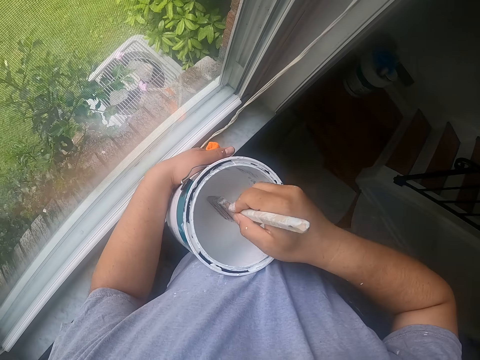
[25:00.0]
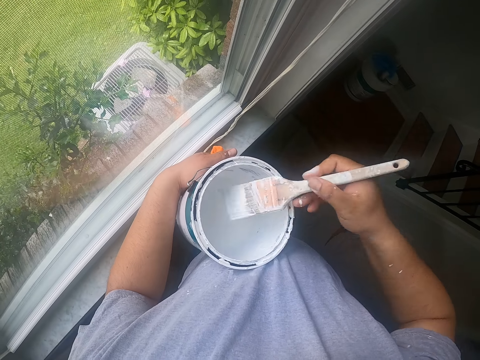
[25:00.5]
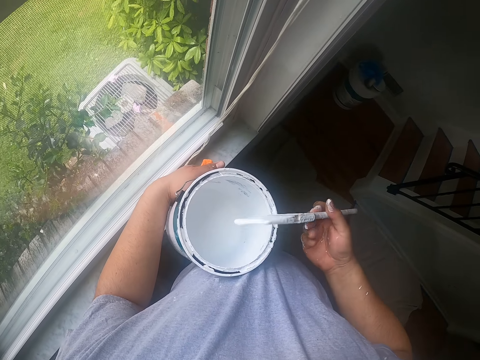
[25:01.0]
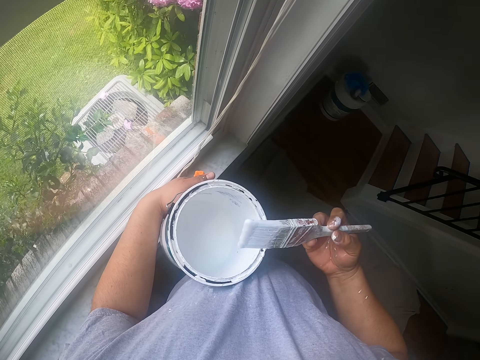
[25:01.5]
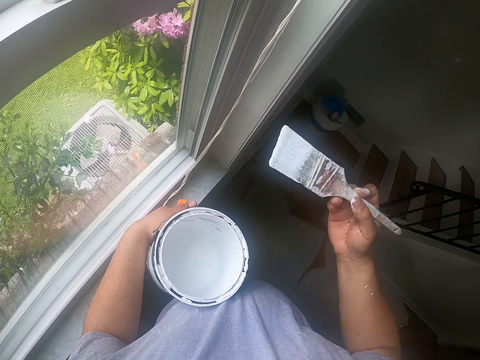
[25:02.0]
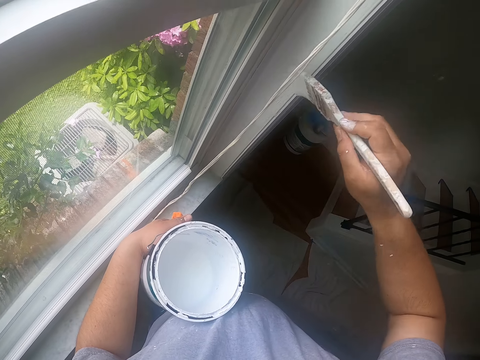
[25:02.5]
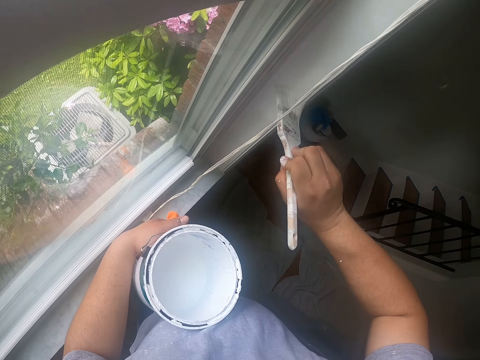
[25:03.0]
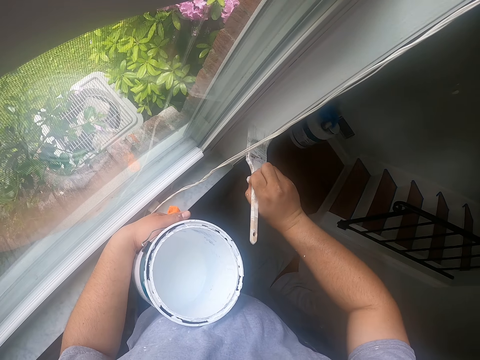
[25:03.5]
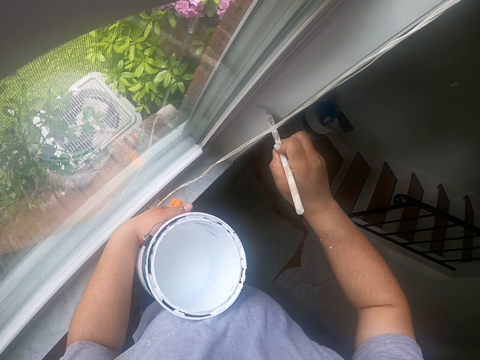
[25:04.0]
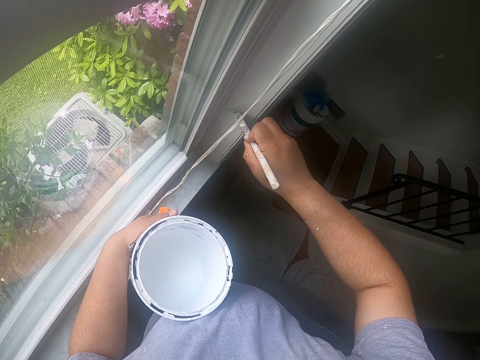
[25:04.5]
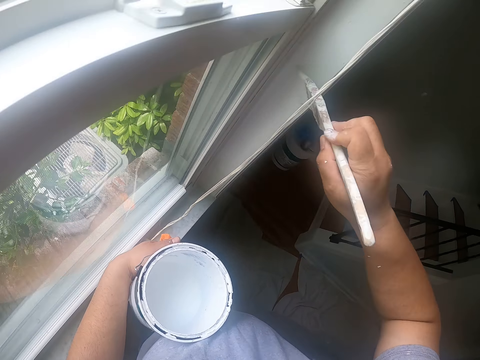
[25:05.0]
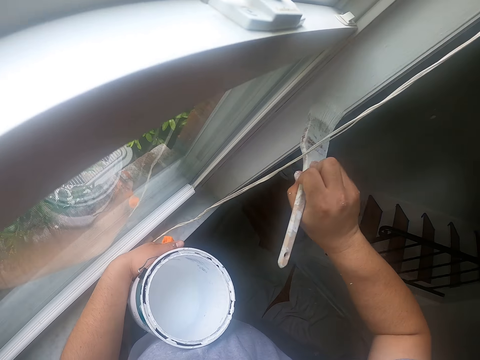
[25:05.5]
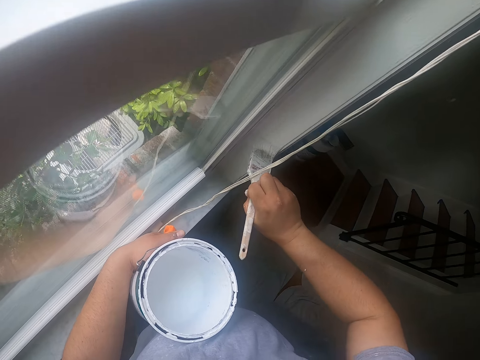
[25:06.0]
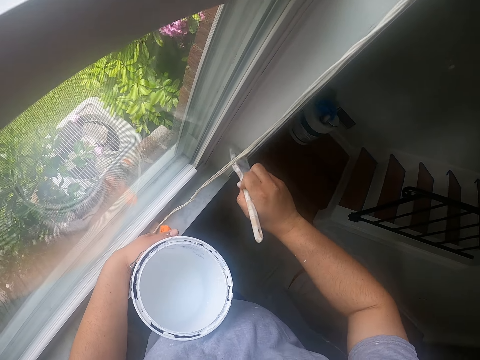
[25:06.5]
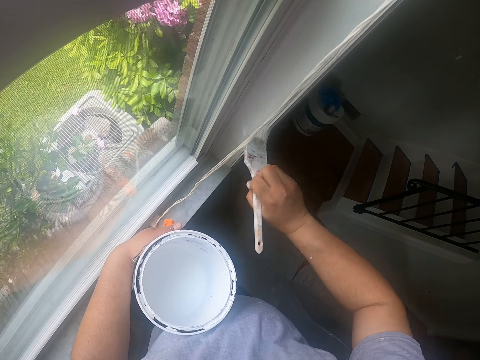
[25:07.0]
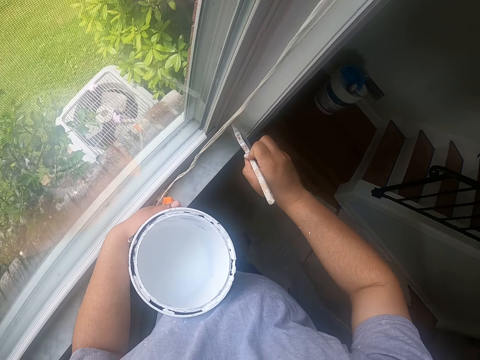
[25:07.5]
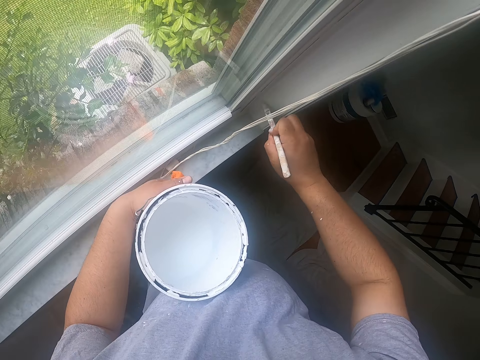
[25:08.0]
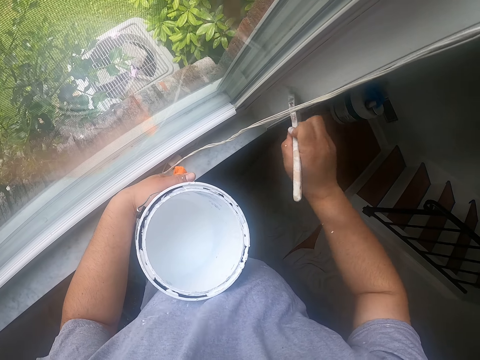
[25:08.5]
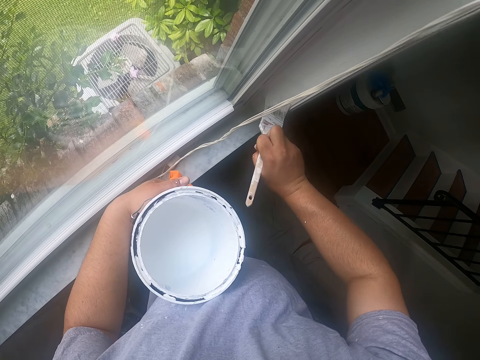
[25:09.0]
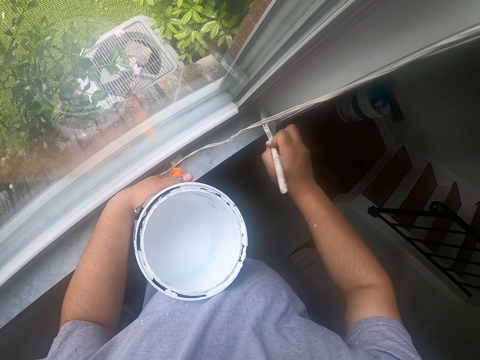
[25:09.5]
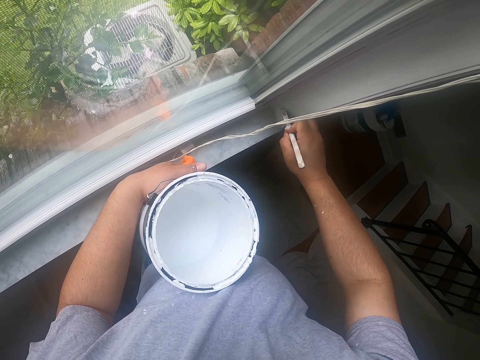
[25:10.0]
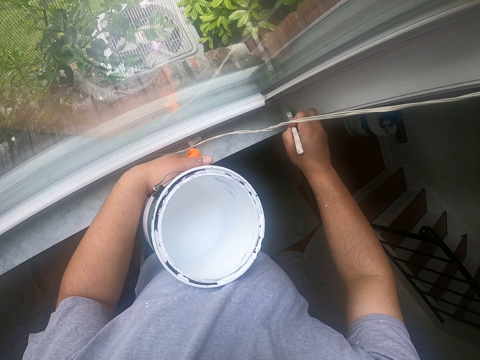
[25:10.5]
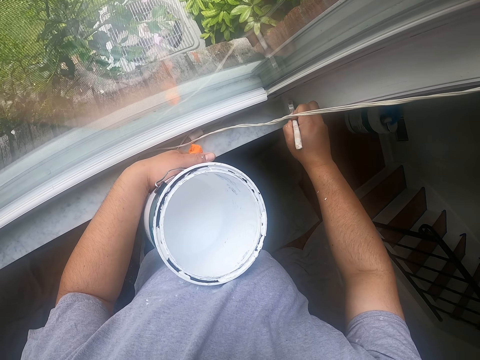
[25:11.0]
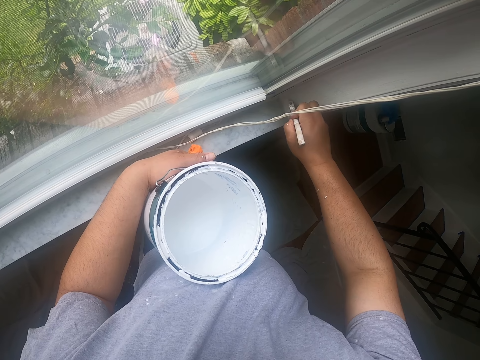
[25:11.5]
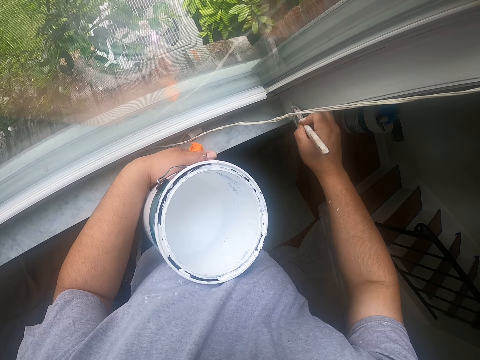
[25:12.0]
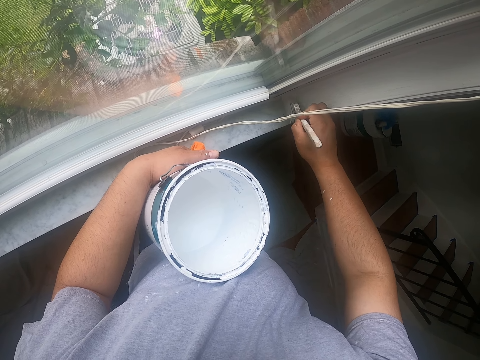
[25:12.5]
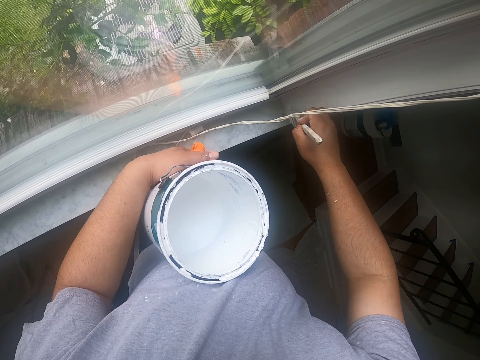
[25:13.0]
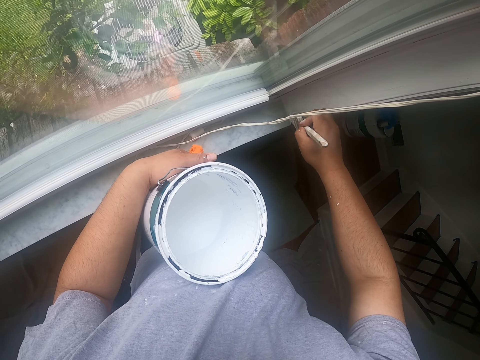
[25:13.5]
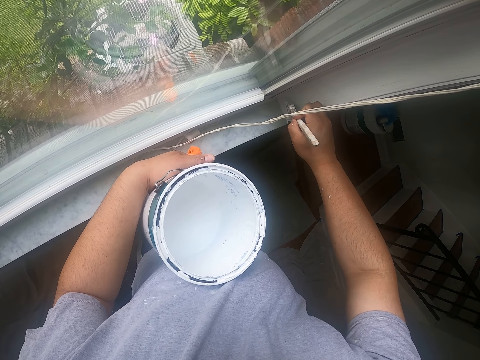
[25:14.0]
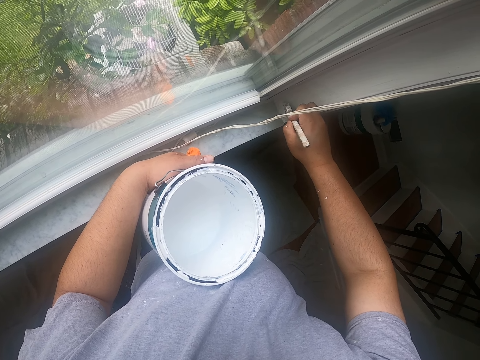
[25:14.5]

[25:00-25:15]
The camera wearer dips the paintbrush into the can of paint with his right hand. He shakes off excess paint on the paintbrush with his right hand. He paints the window frame with the paintbrush in his right hand.

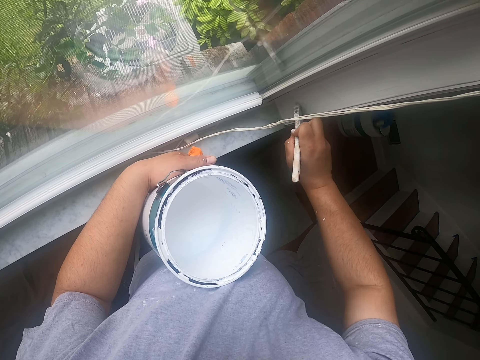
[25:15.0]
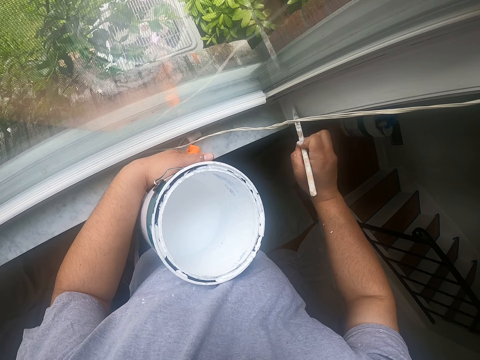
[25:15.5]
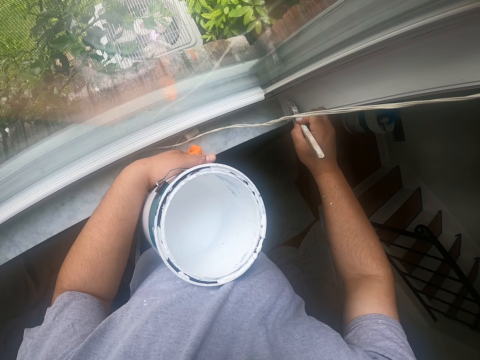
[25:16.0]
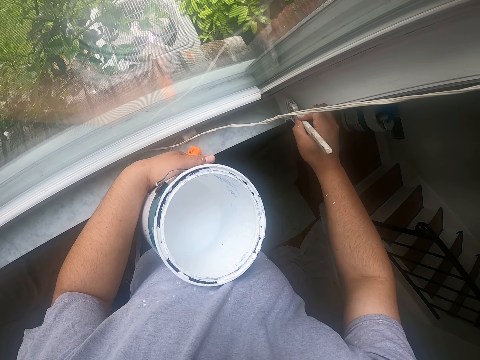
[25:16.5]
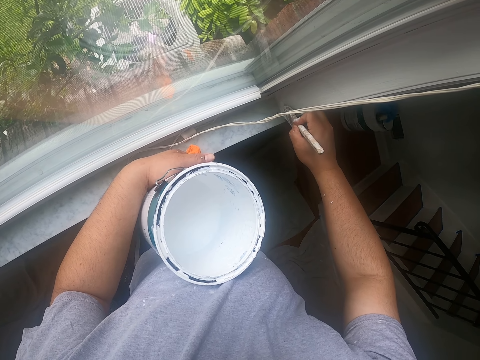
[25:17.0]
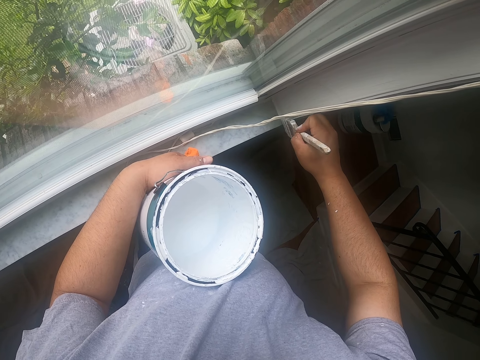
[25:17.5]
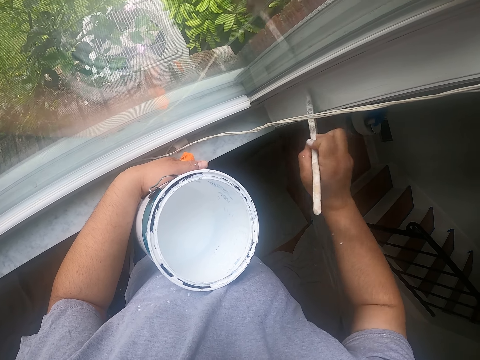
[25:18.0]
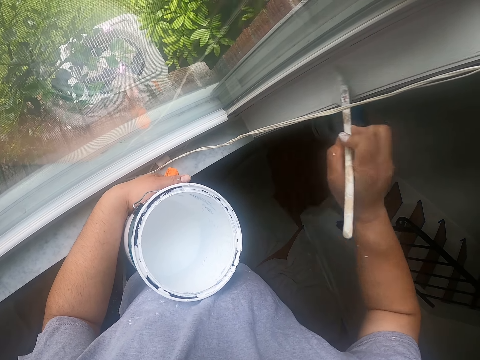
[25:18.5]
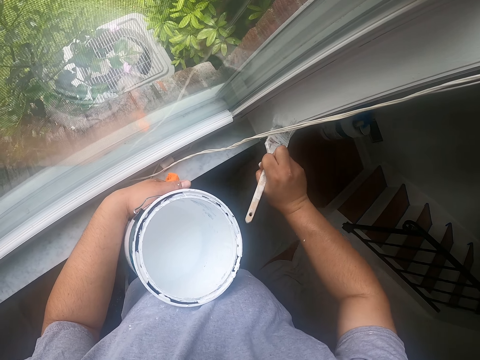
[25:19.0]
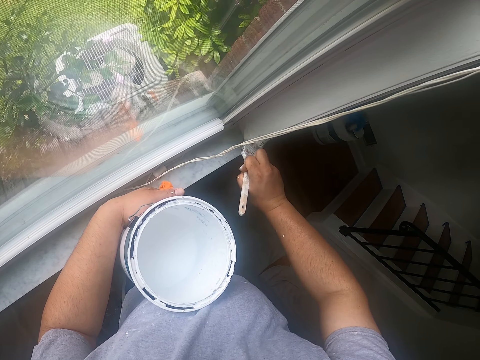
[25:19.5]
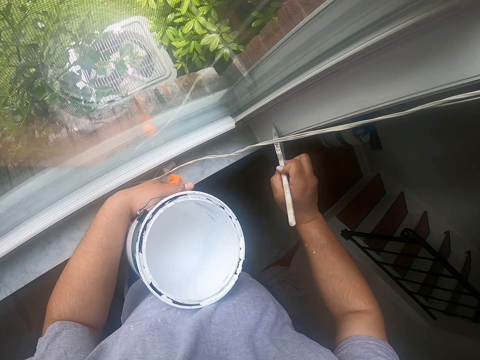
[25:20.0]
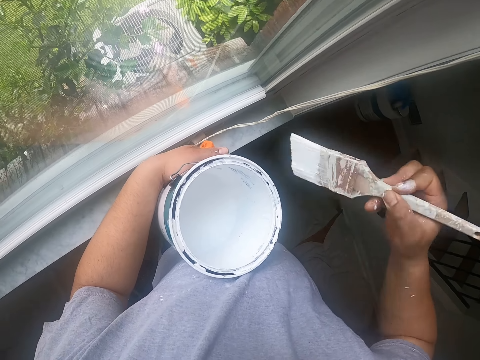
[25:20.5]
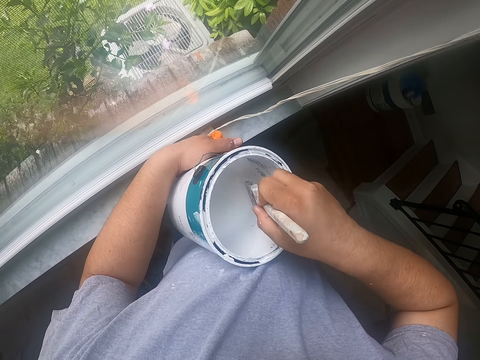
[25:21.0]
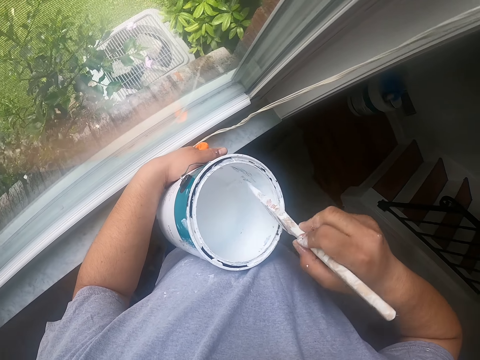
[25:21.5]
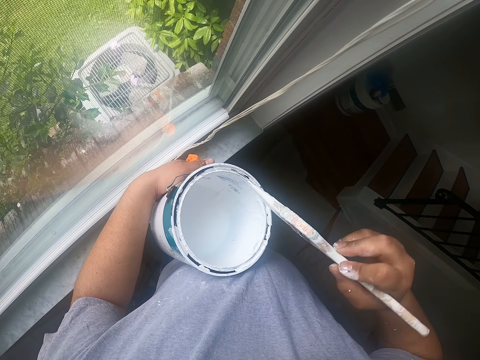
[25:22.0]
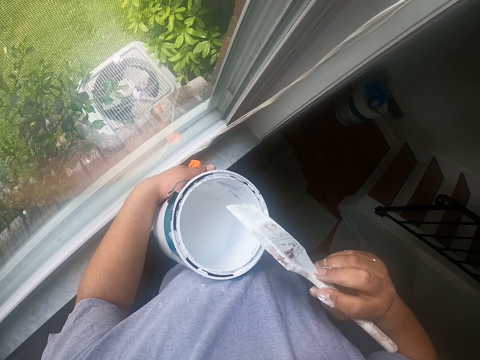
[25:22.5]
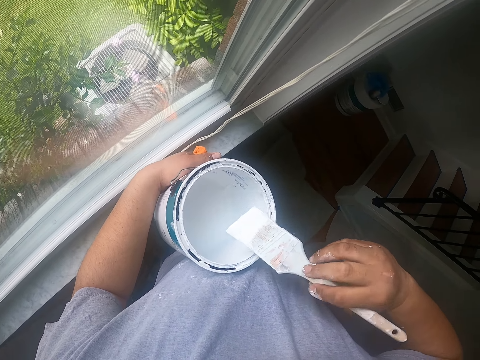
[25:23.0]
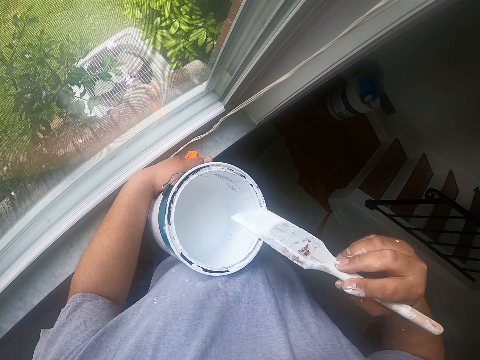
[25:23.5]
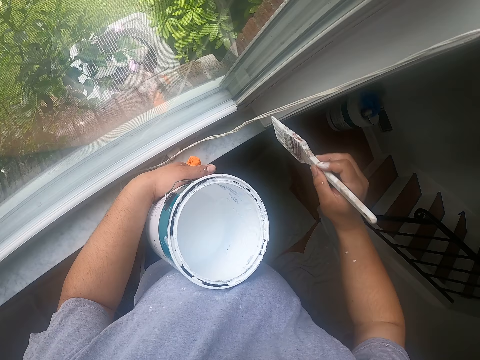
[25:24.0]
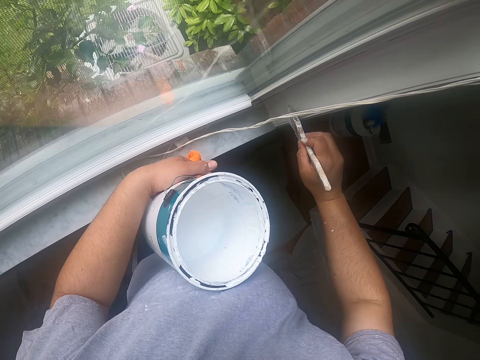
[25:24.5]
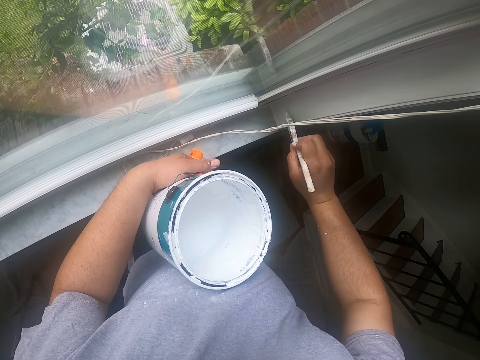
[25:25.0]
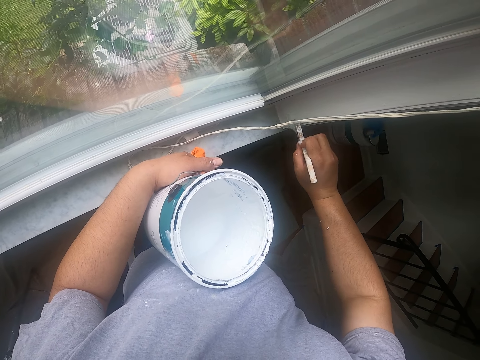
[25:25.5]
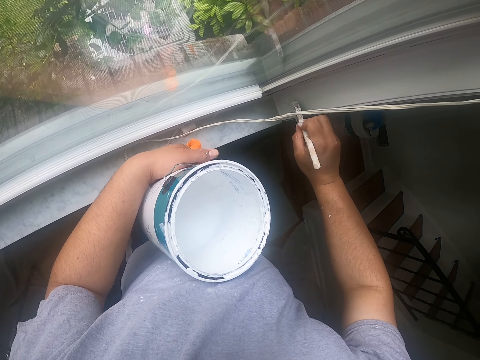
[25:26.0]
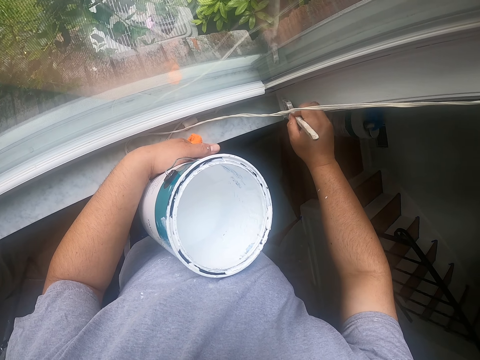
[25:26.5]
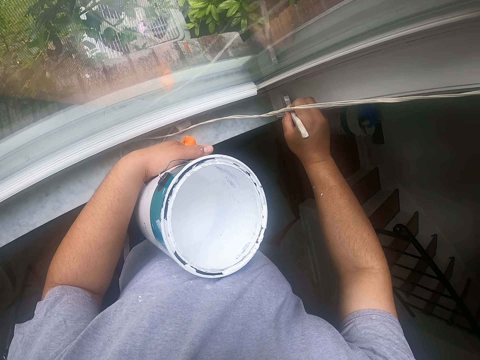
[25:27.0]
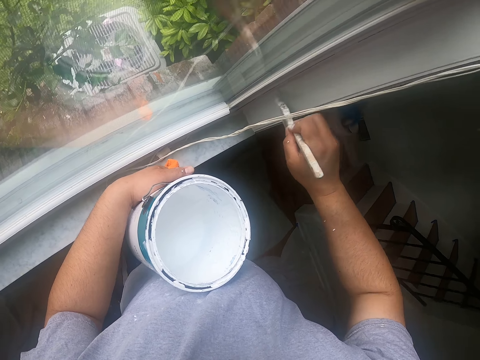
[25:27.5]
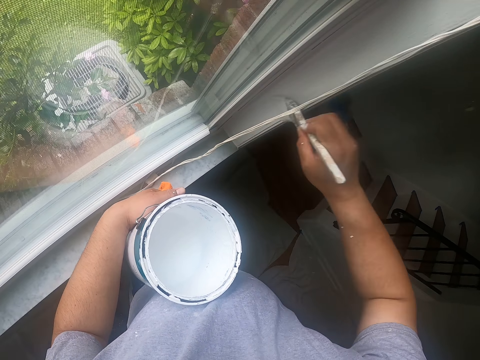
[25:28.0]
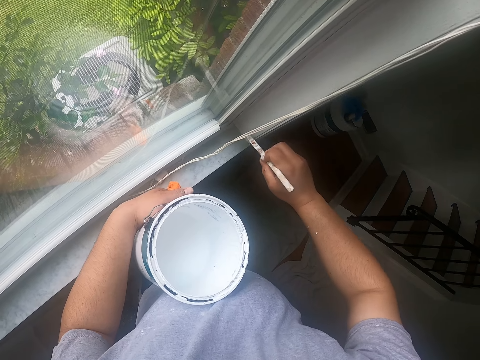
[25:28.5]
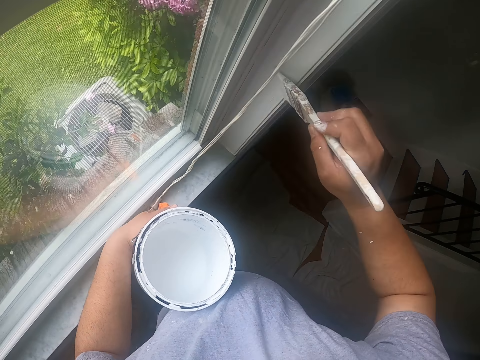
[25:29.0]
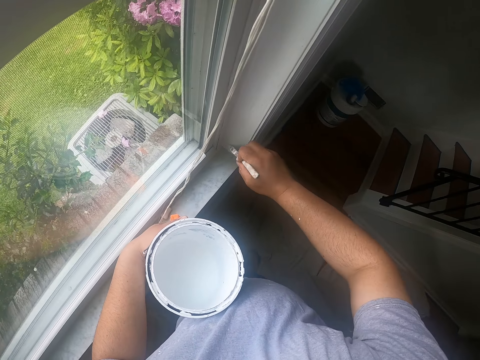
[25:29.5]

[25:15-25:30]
The camera wearer dips the paintbrush into the can of paint with his right hand. He cleans off paint on the paintbrush with the edge of the can. He rubs the paintbrush with the can. He paints the window frame with the paintbrush in his right hand.
